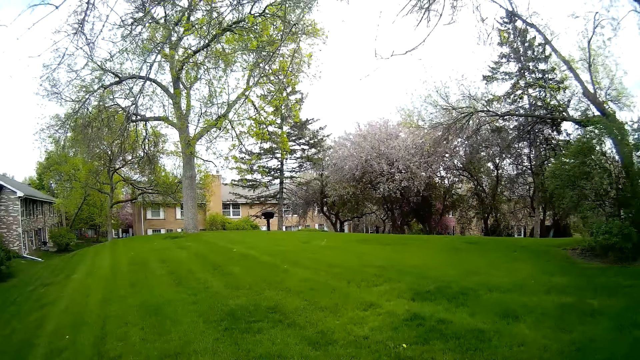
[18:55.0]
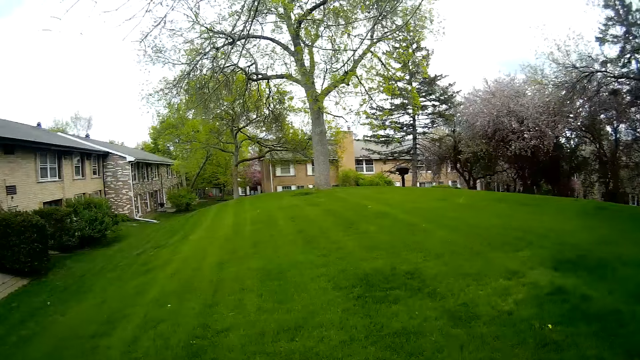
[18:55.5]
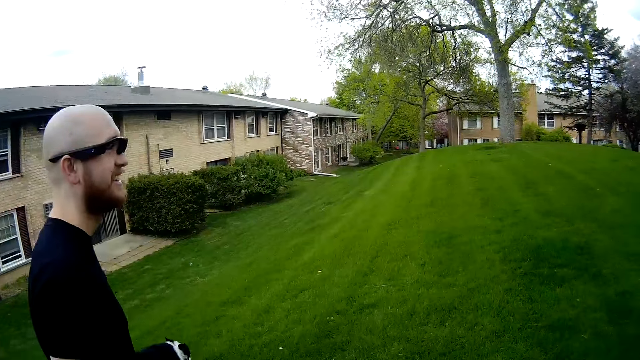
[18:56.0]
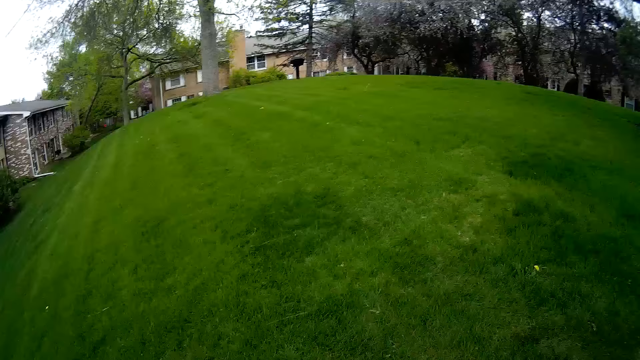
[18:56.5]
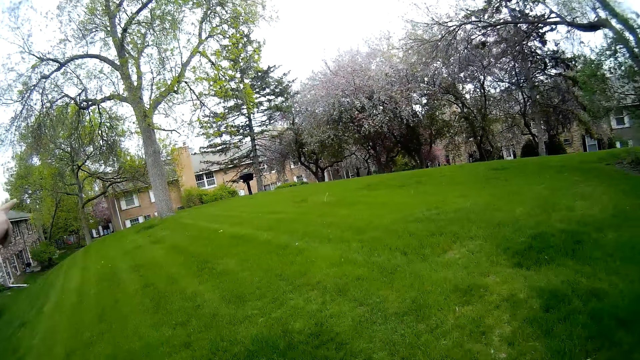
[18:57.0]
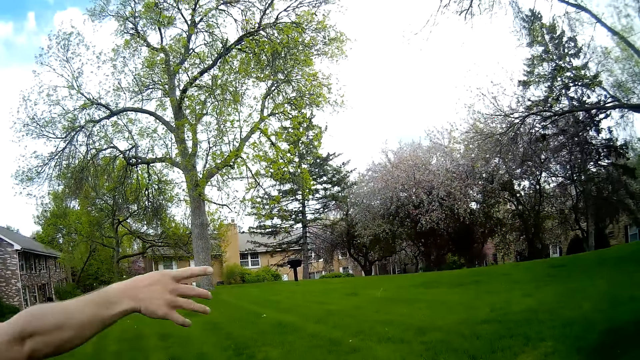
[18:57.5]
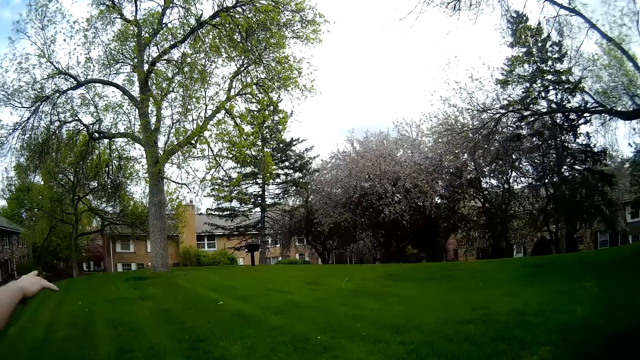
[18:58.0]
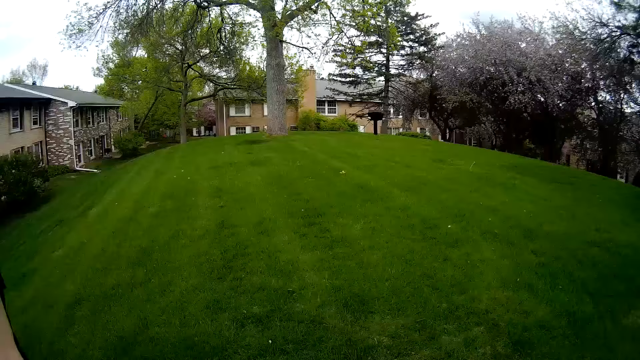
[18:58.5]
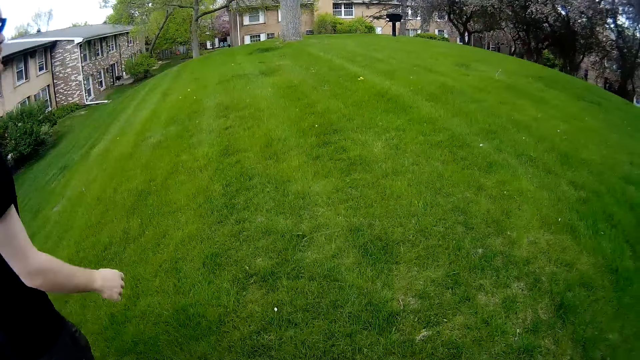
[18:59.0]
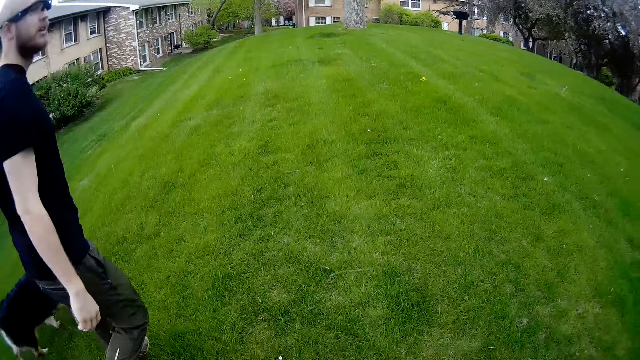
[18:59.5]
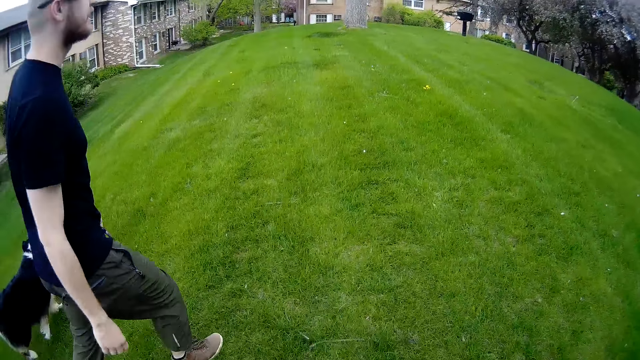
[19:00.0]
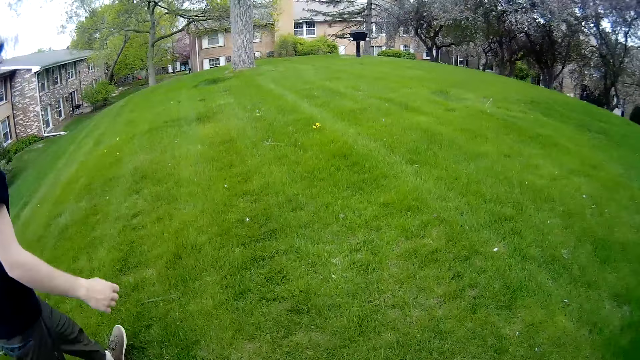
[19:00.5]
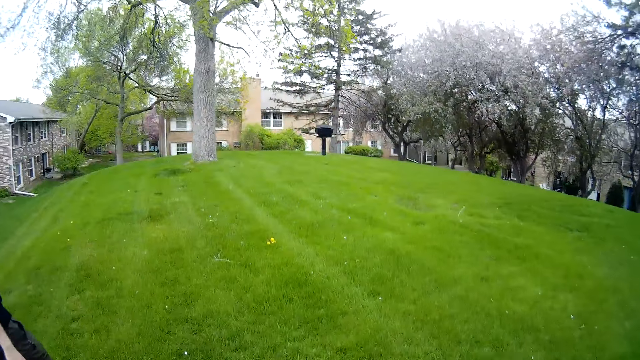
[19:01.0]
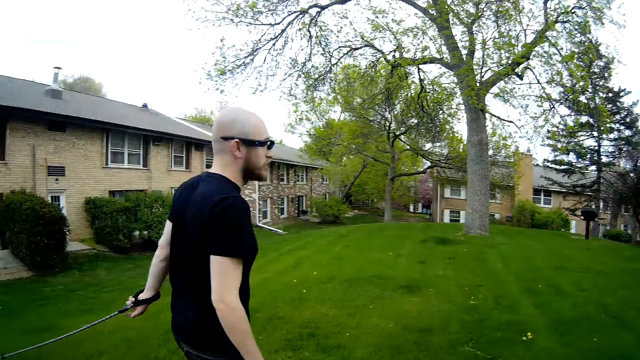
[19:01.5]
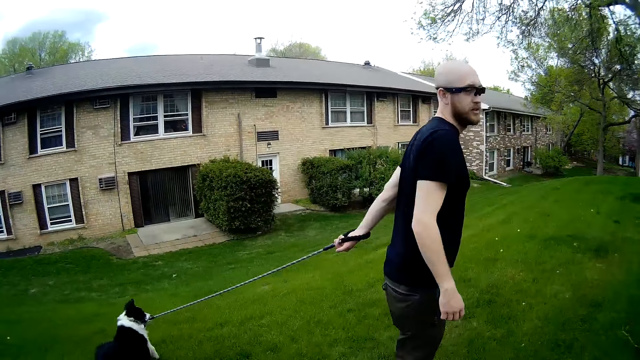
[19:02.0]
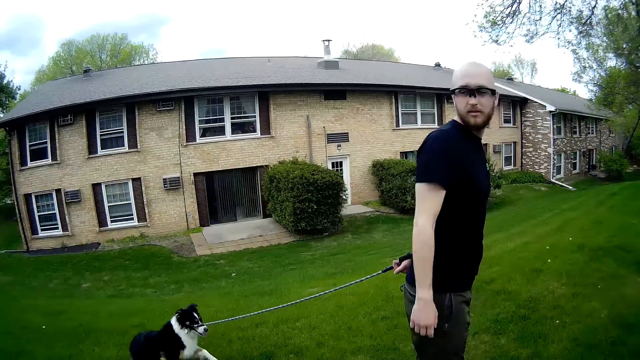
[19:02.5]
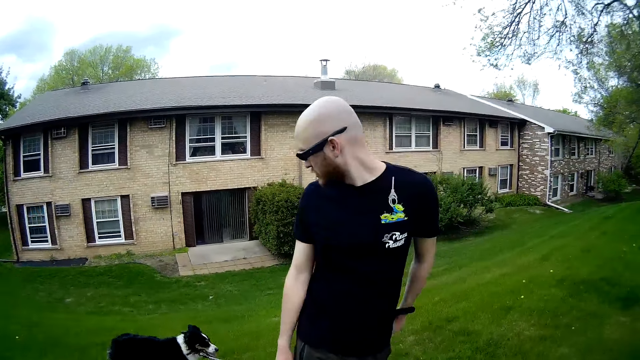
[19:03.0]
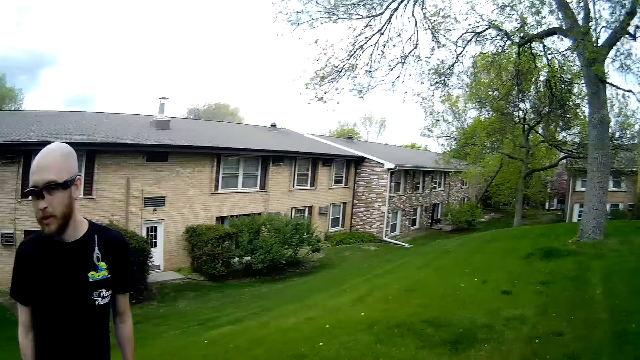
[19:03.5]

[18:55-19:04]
A person points around and walks around.

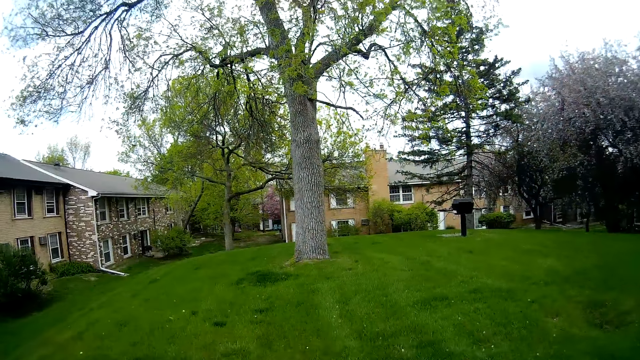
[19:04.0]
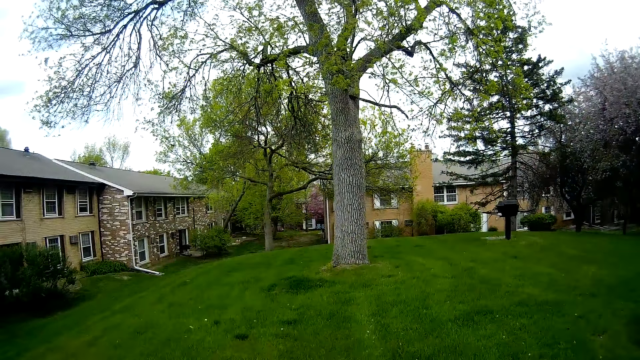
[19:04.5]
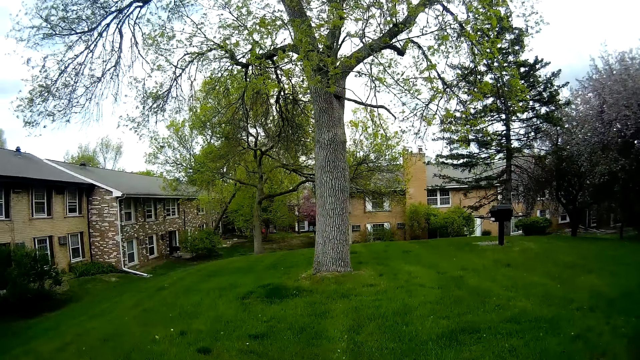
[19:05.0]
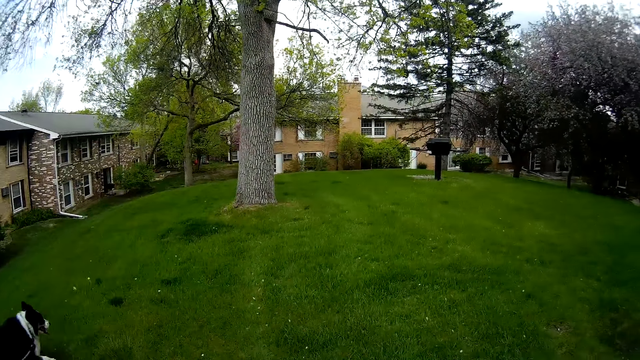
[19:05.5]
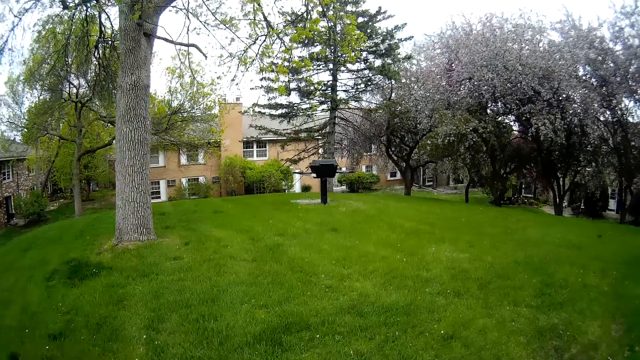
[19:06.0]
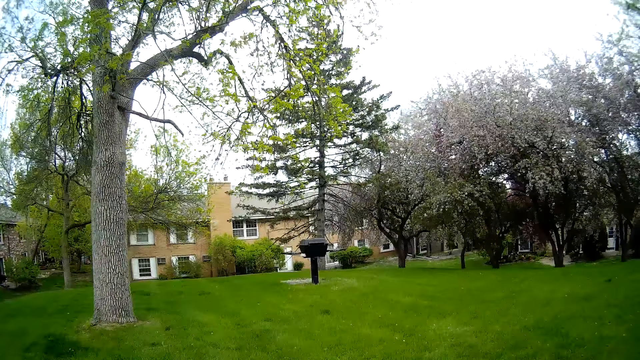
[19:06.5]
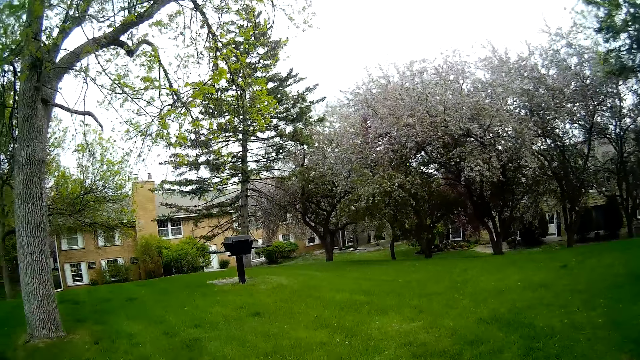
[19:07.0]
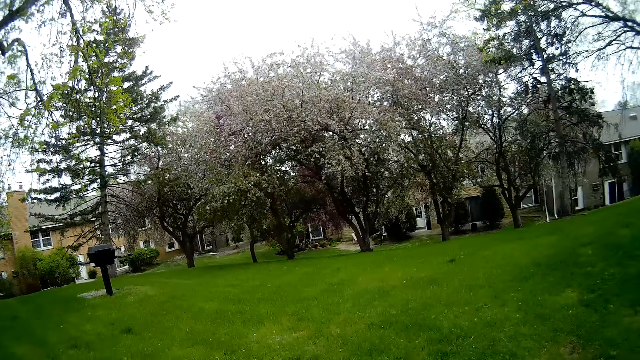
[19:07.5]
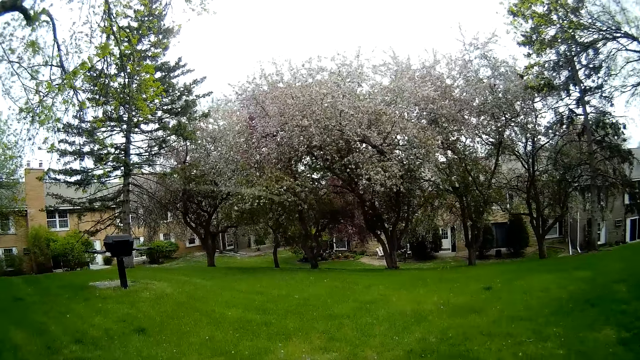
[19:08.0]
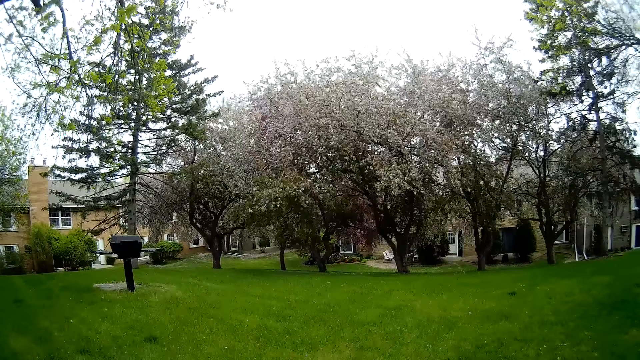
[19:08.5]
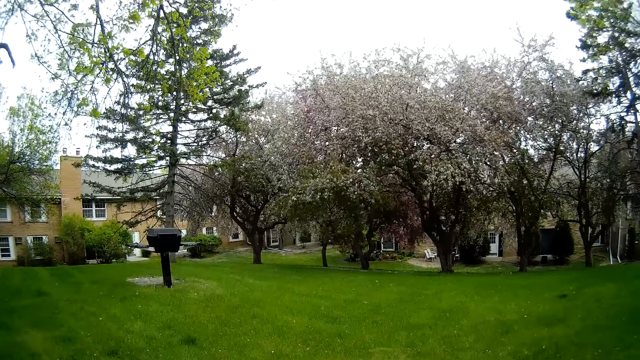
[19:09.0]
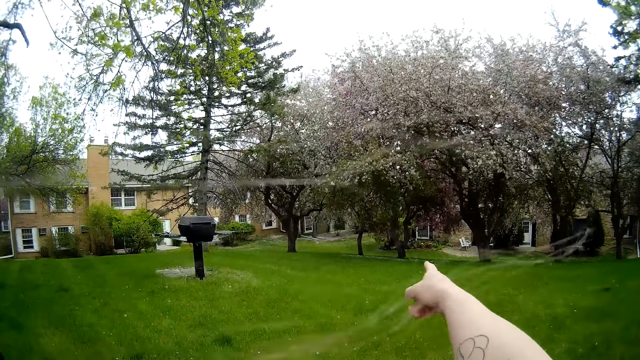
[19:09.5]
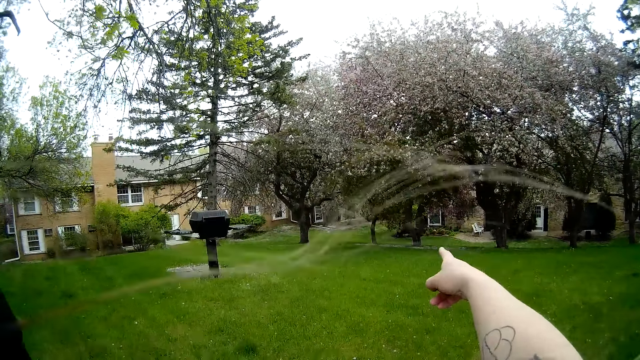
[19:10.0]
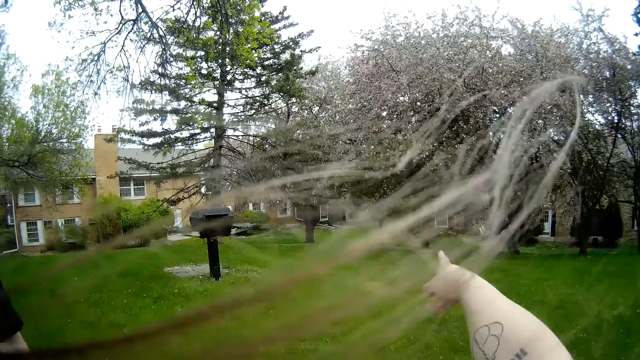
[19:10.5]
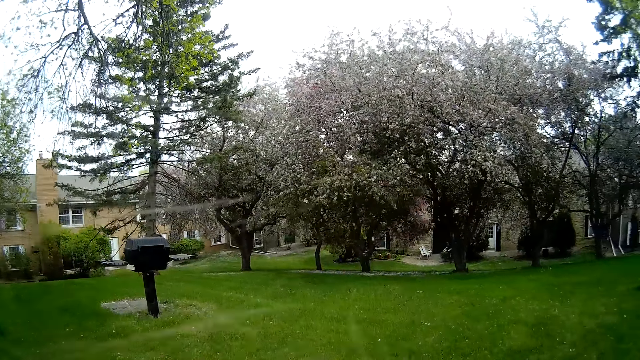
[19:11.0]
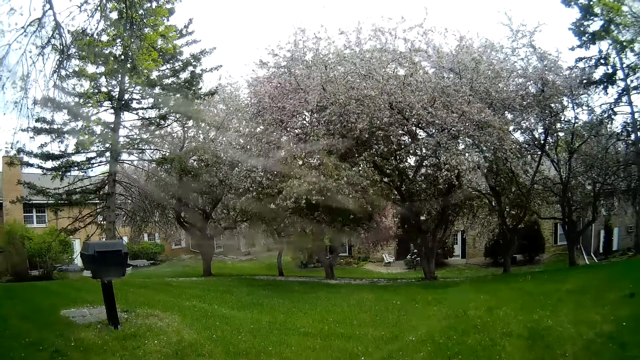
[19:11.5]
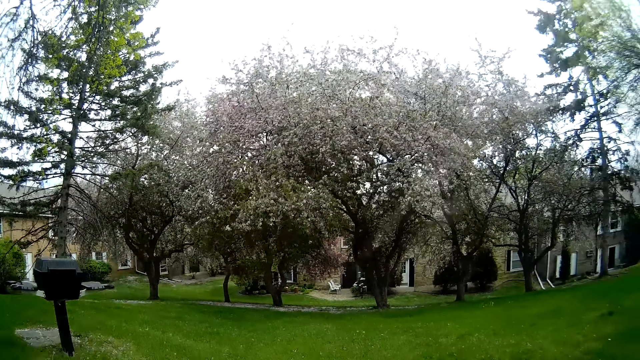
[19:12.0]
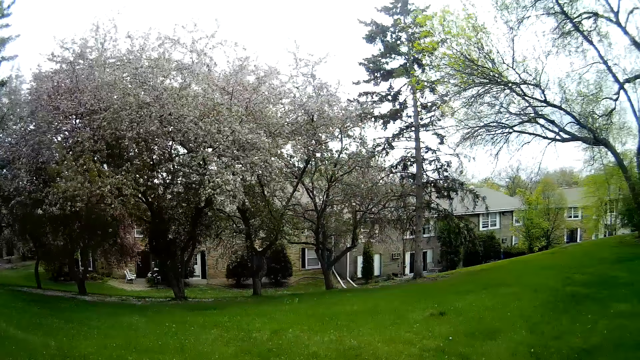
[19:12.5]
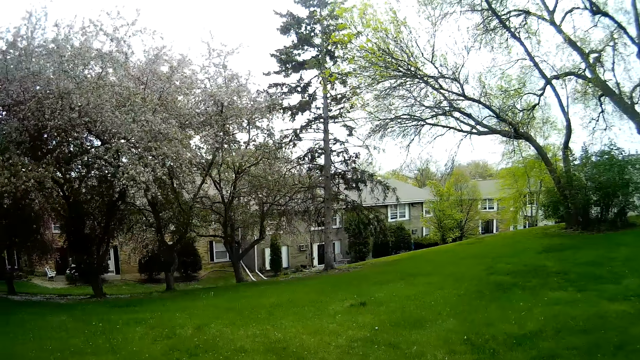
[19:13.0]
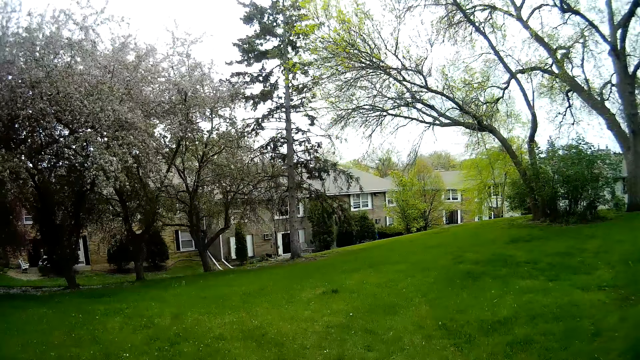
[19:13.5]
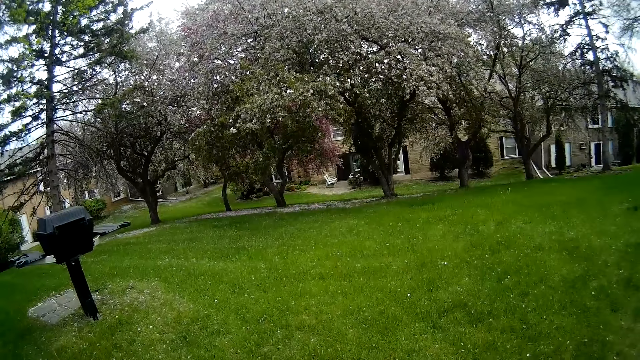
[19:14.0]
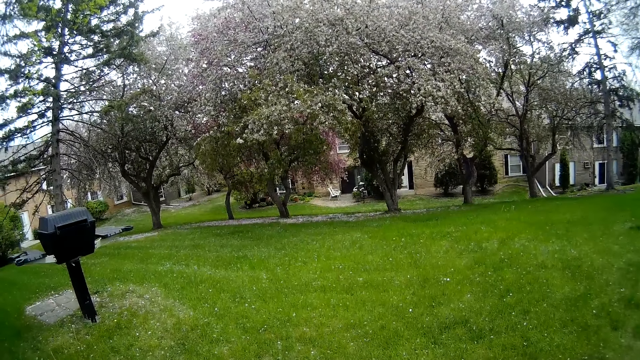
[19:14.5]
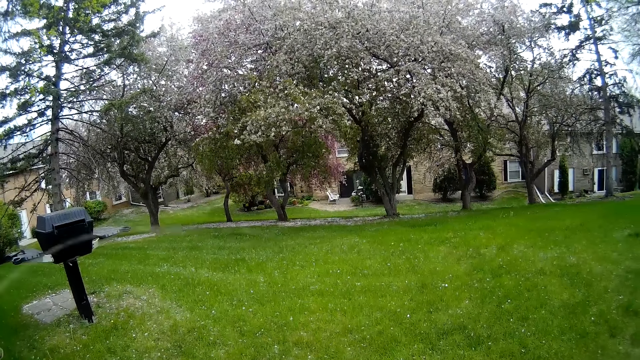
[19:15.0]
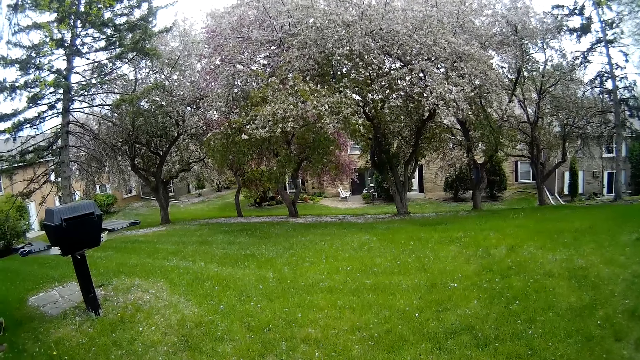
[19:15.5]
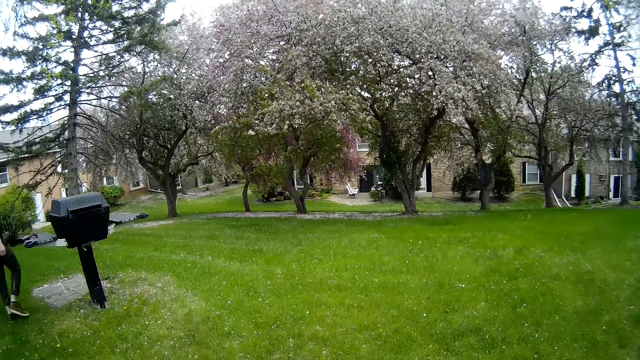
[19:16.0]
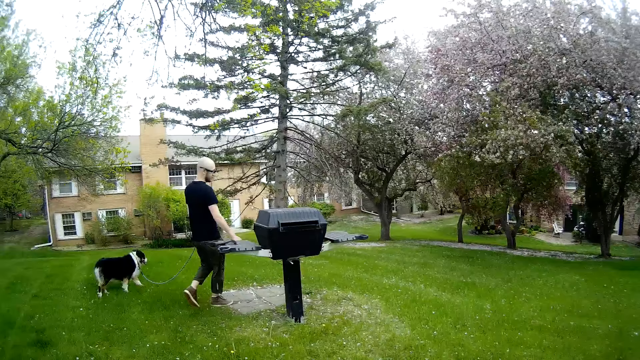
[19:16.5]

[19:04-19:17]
The camera wearer walks around, points around and looks around.
